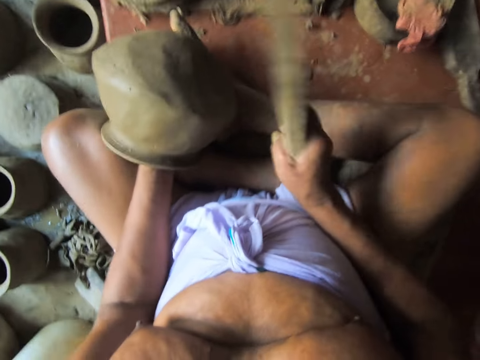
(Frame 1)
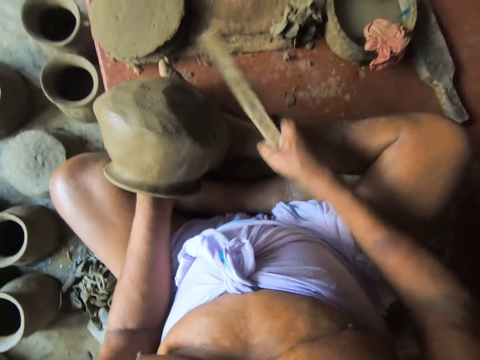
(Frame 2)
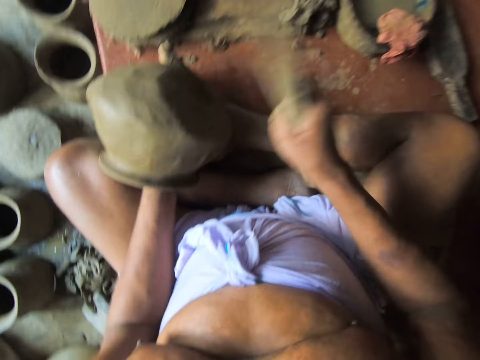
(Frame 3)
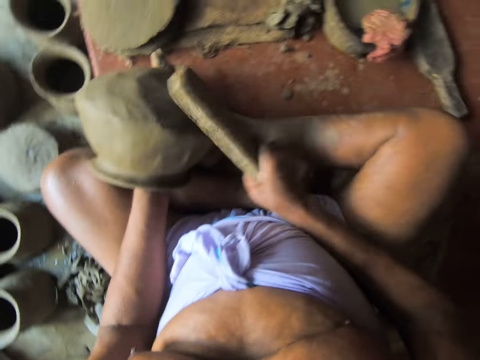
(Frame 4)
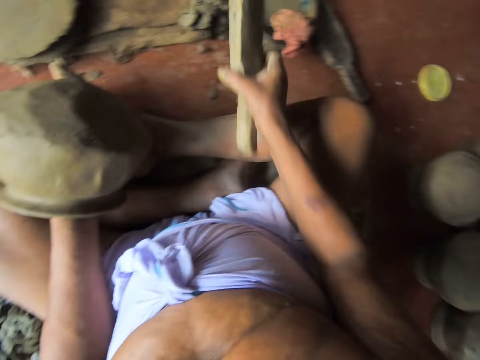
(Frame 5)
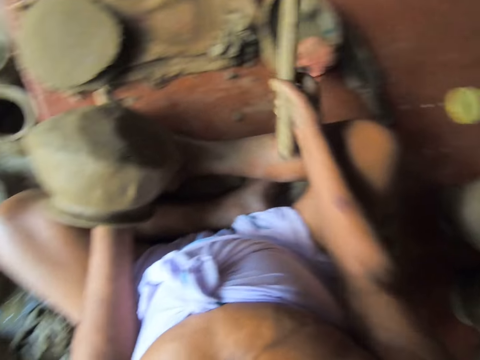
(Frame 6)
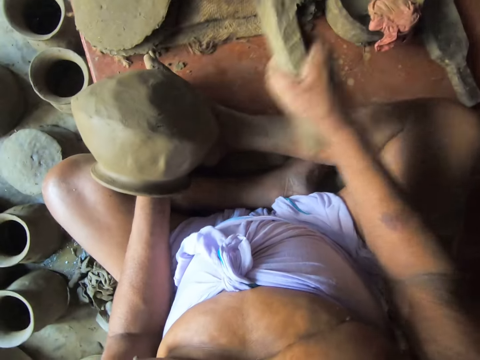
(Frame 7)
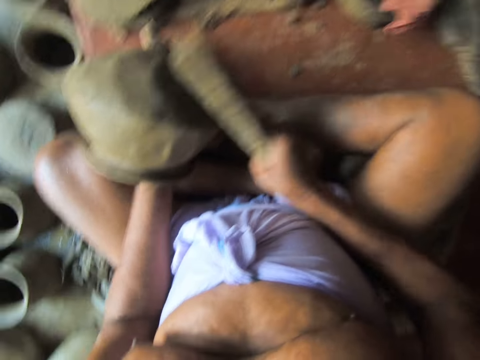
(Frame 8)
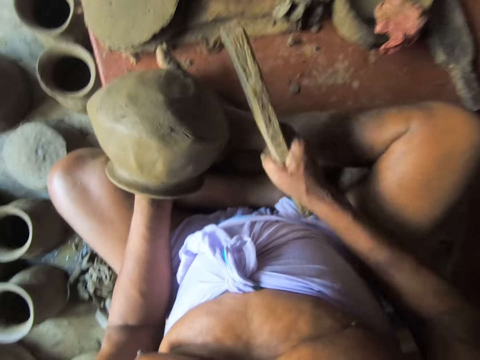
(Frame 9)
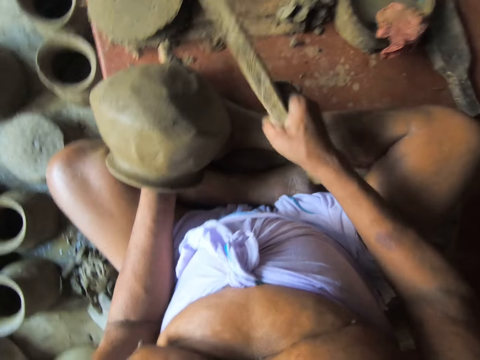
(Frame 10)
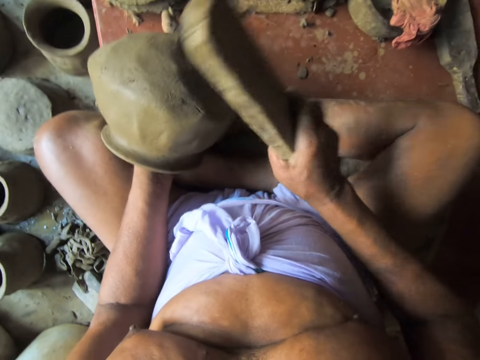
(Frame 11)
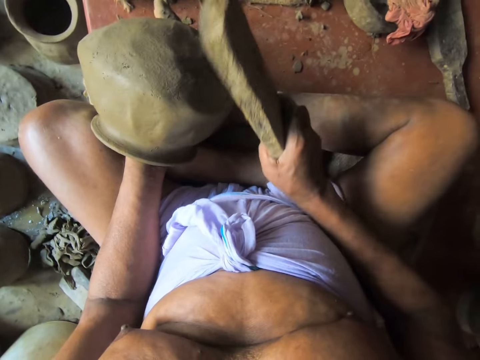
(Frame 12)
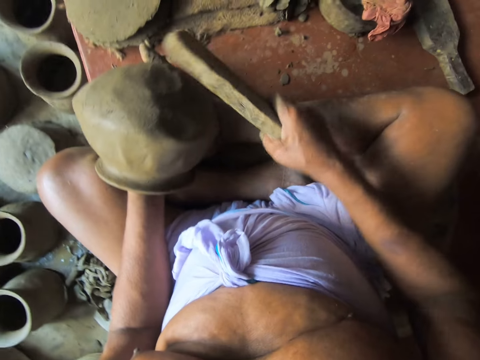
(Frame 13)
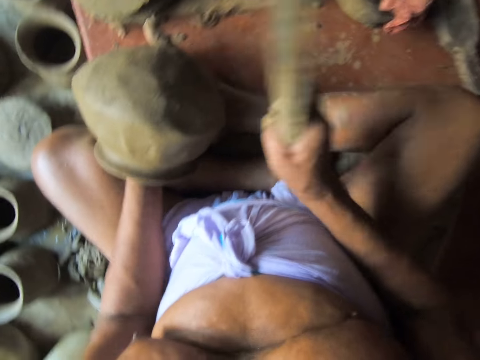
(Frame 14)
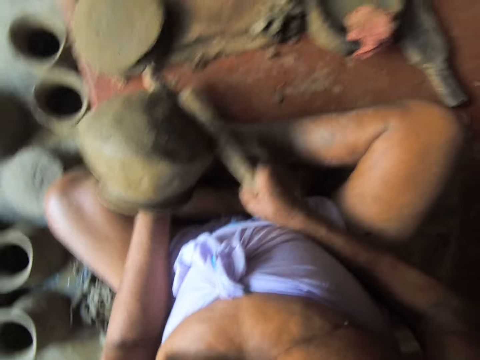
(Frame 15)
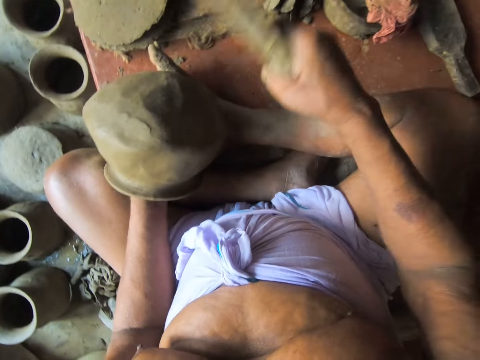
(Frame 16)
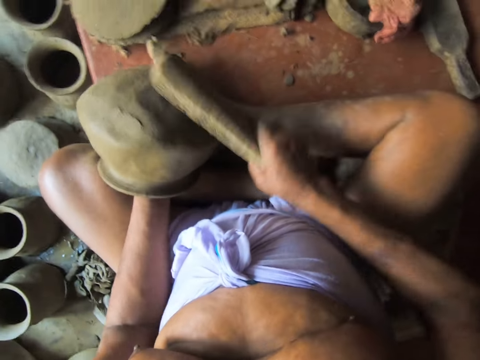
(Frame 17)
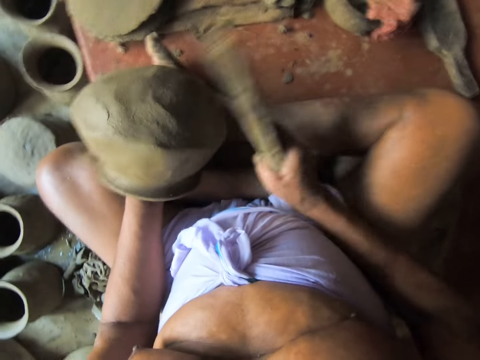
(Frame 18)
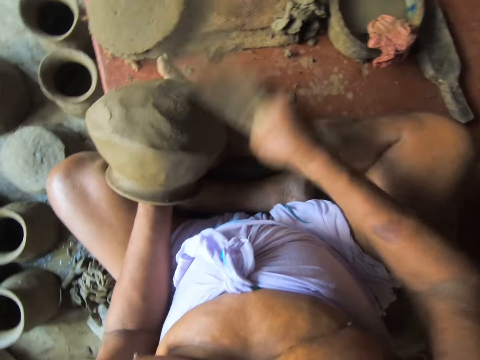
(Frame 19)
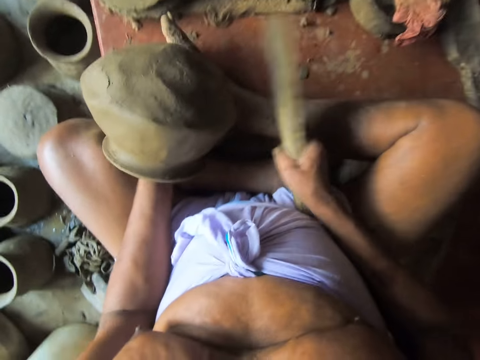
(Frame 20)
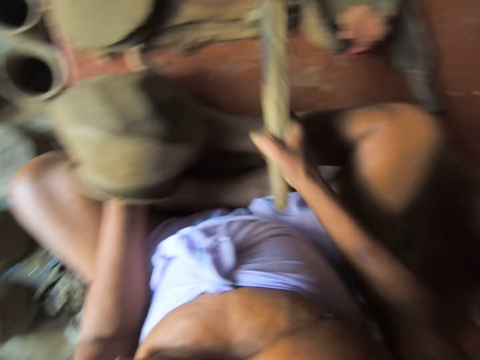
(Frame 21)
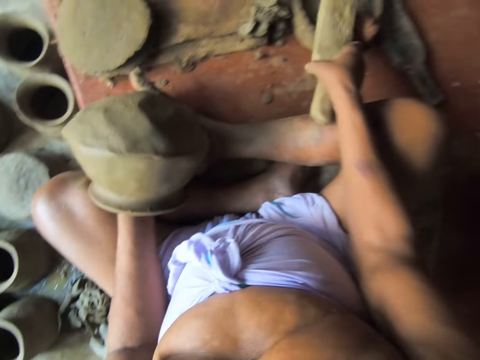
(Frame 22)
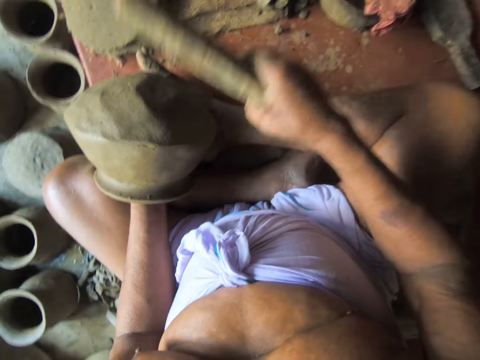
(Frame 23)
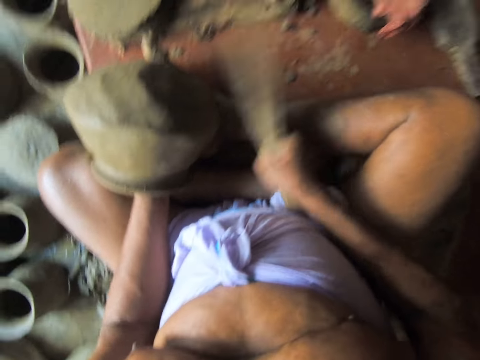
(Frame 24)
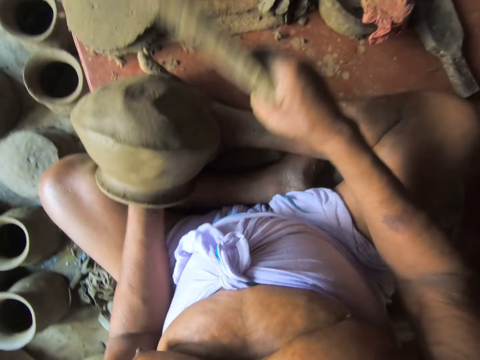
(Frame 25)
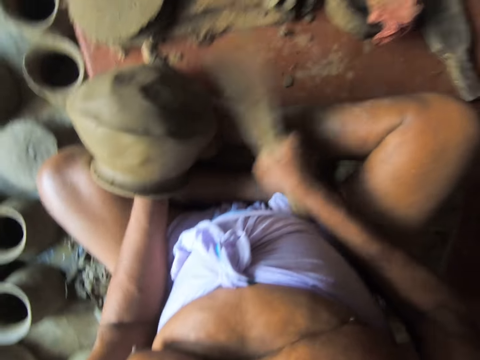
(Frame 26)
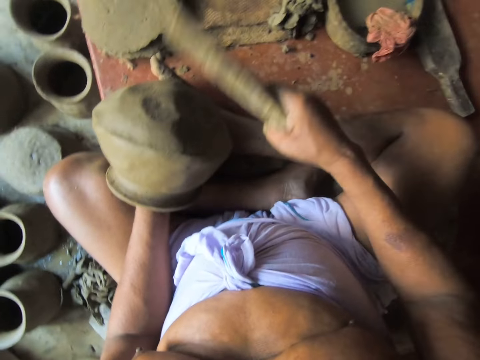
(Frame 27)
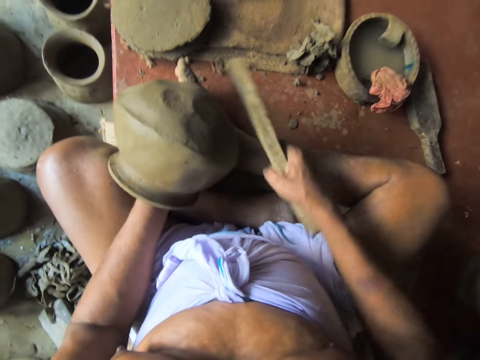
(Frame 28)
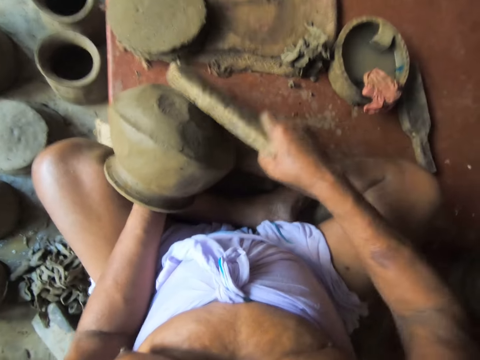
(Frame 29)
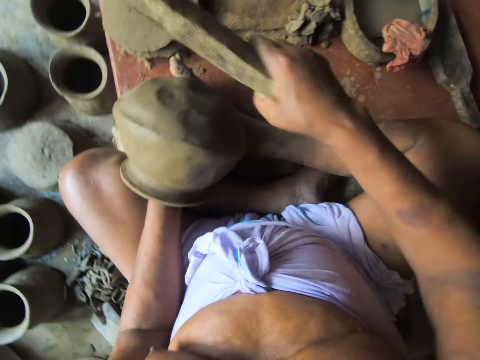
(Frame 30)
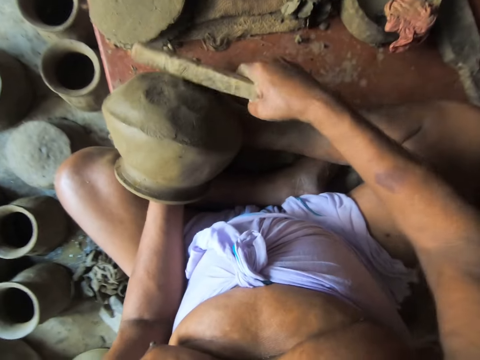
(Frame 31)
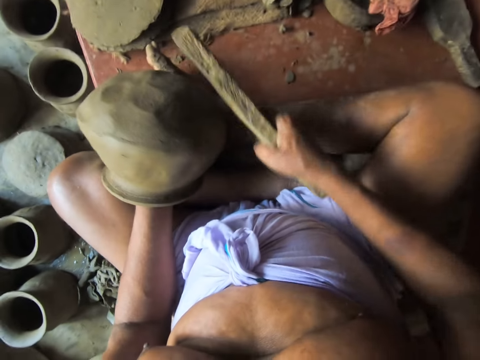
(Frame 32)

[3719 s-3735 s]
The camera wearer taps the wood on the wet cloth. He dips the wooden paddle in the bowl of water on the floor with his right hand. He molds the pot with the wood. He hits the clay pot with the wooden paddle in his right hand in a circular motion. He dips the wooden paddle in the bowl of water on the floor with his right hand. He taps the wood on the wet cloth. He hits the clay pot with the wooden paddle in his right hand in a circular motion. He molds the pot with the wood.

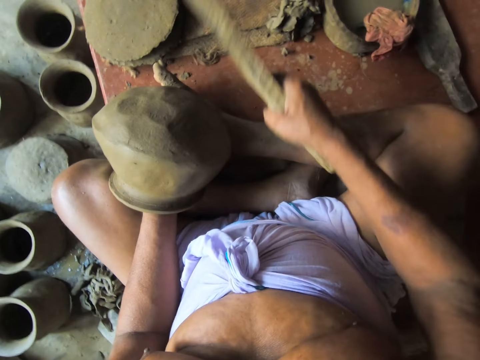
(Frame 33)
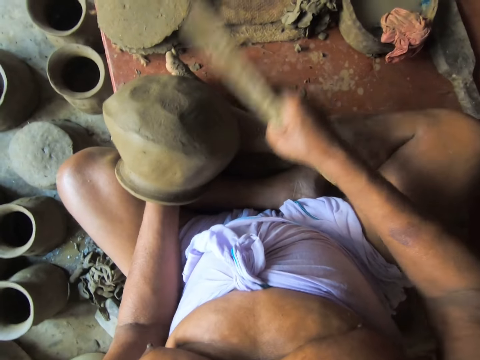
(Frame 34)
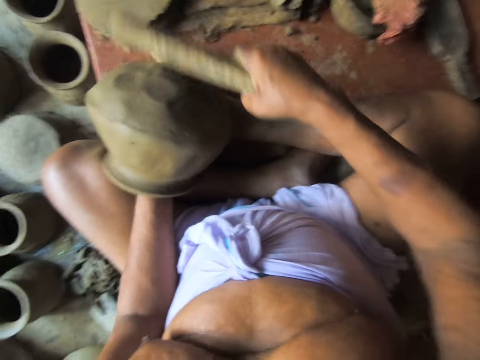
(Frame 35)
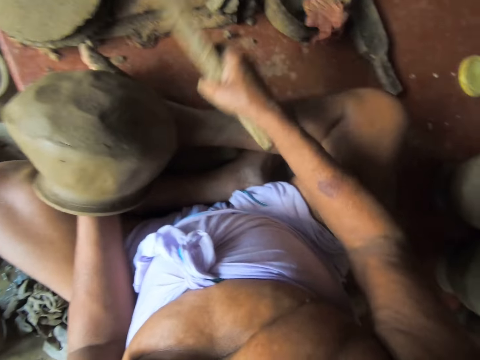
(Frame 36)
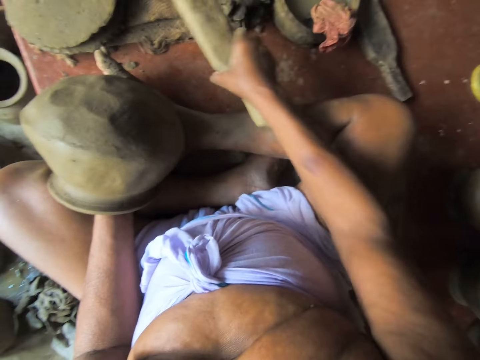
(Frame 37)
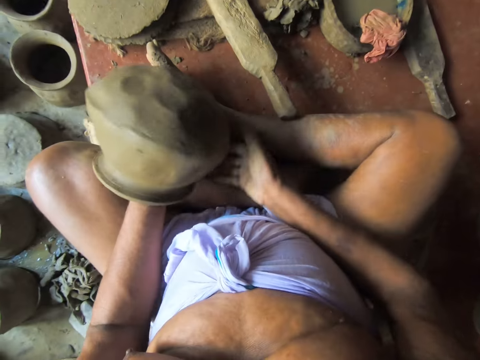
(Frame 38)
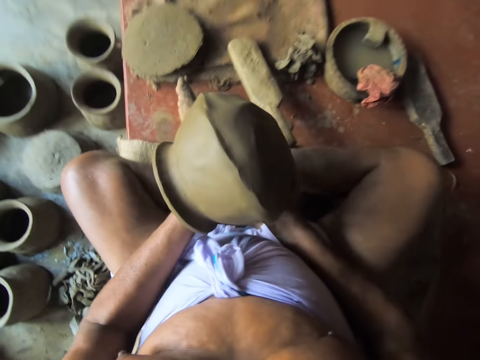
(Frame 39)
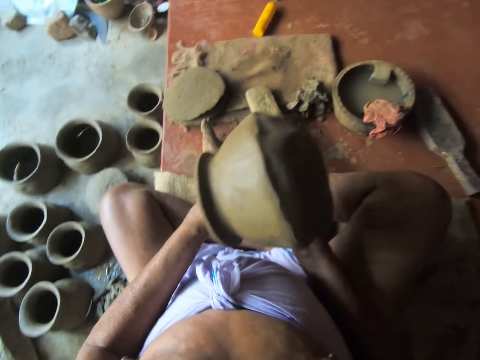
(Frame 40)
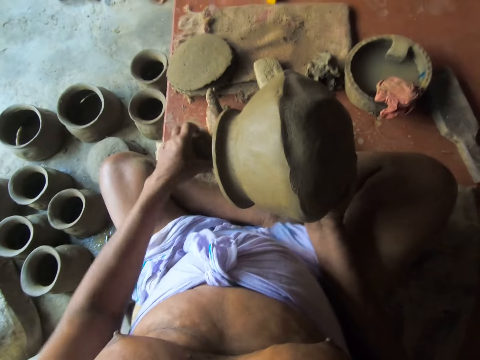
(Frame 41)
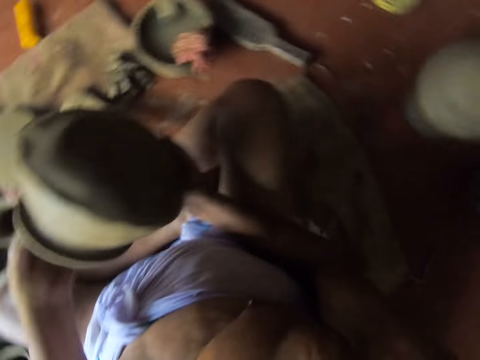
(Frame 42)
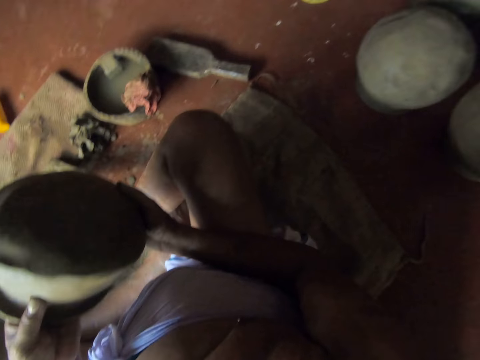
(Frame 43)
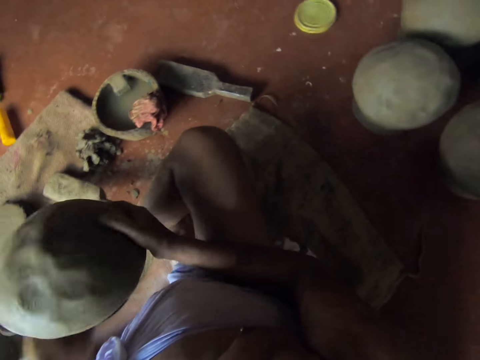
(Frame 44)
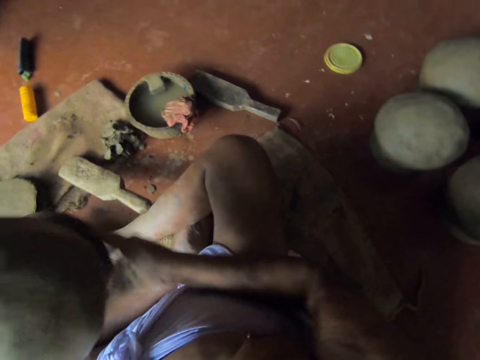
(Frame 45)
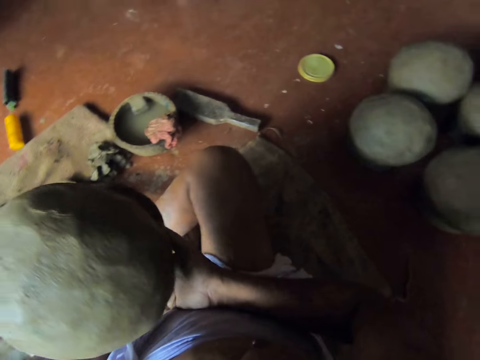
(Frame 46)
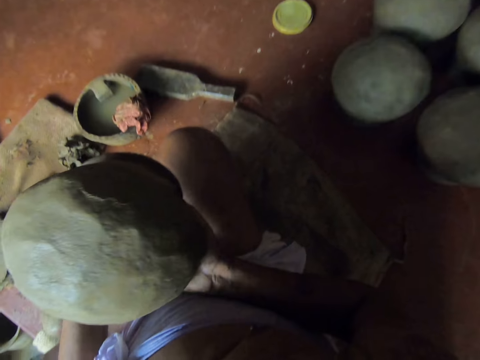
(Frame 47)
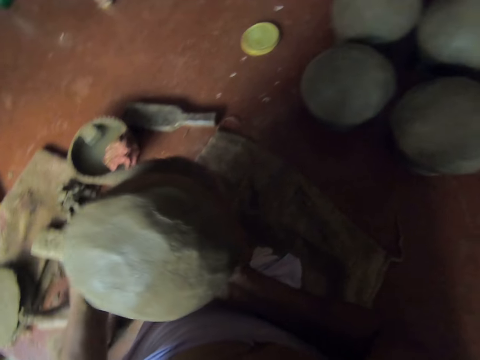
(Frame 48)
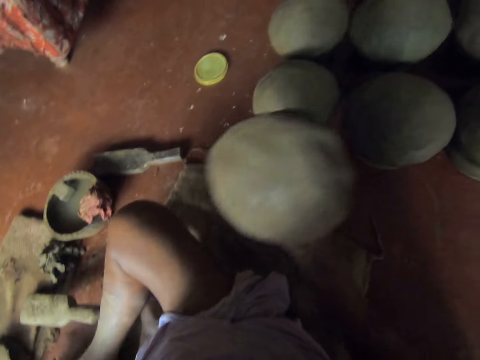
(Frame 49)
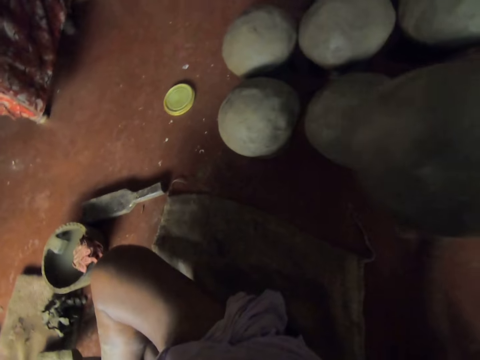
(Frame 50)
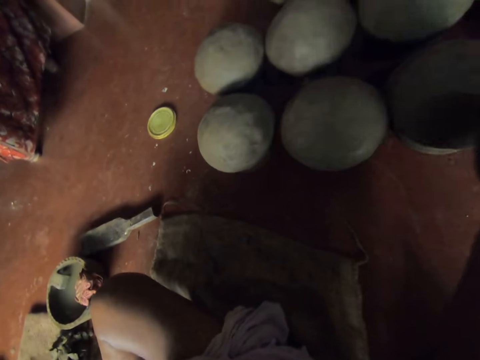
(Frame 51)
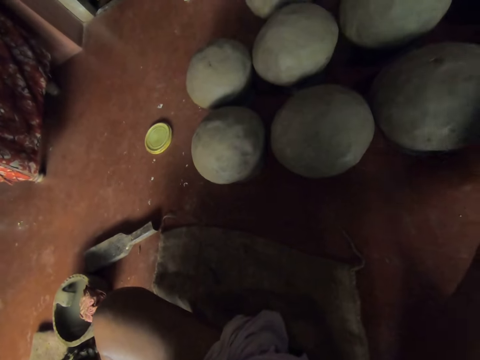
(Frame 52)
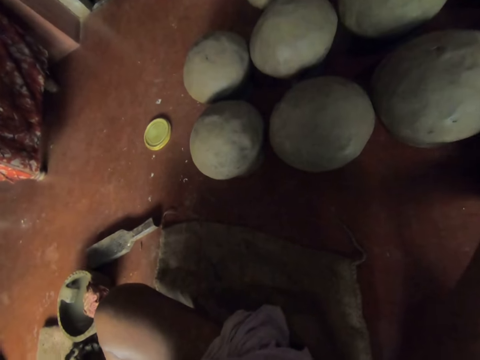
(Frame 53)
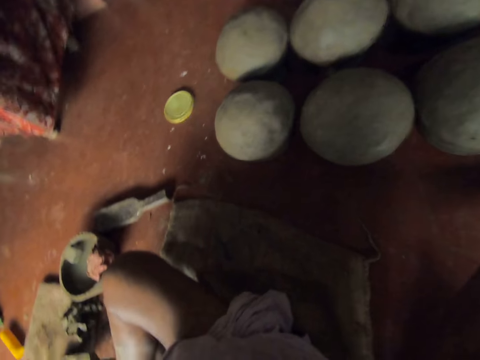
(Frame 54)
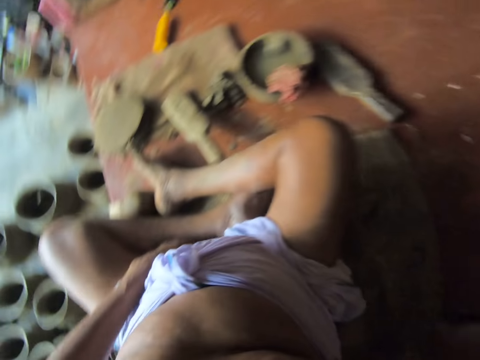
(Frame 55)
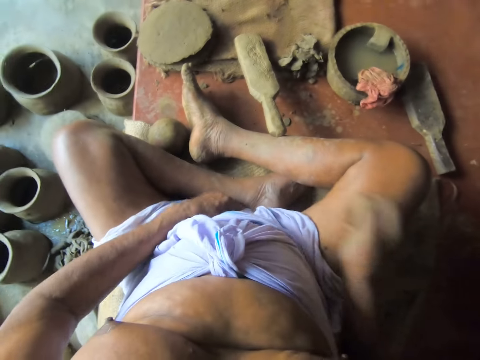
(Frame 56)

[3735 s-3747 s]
The camera wearer drops the wooden paddle on the floor with his right hand. He puts the pot aside. He lifts the clay pot with both hands.
